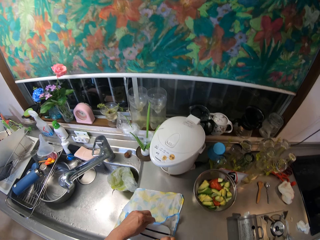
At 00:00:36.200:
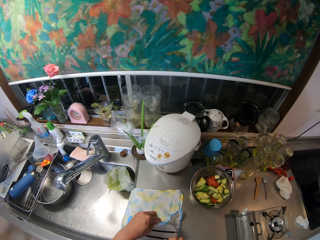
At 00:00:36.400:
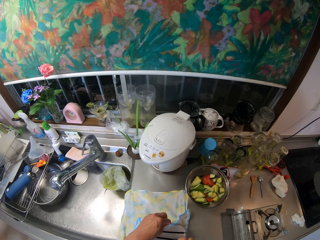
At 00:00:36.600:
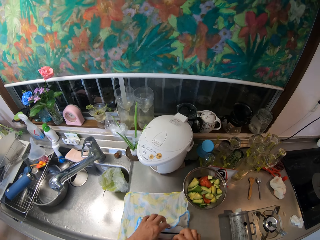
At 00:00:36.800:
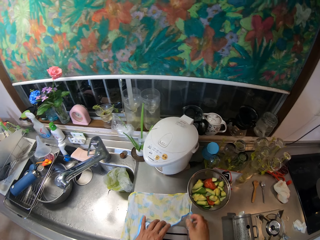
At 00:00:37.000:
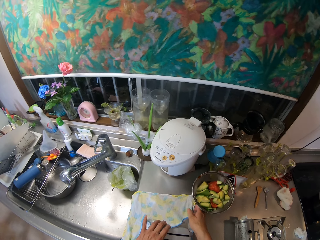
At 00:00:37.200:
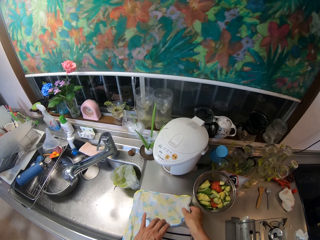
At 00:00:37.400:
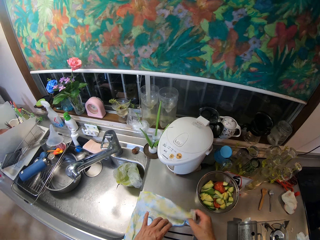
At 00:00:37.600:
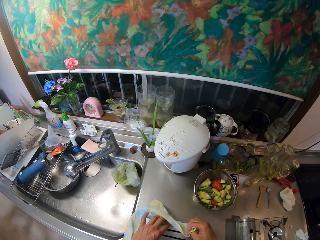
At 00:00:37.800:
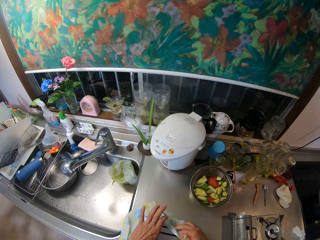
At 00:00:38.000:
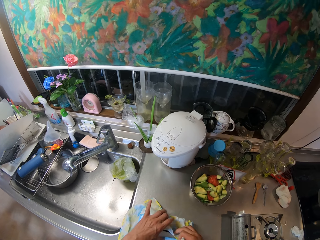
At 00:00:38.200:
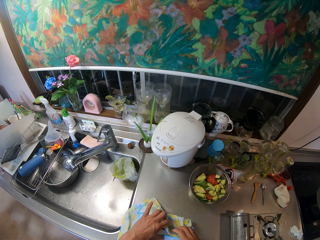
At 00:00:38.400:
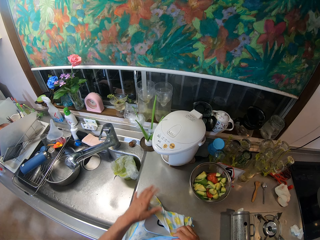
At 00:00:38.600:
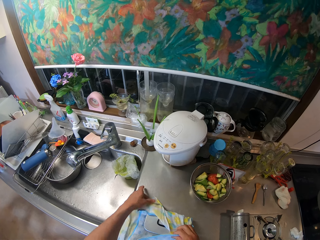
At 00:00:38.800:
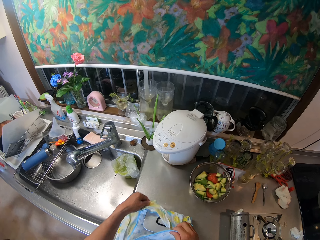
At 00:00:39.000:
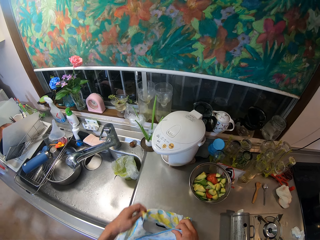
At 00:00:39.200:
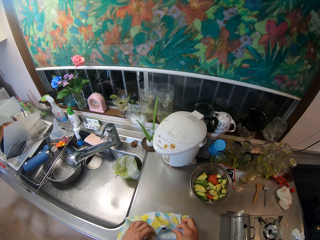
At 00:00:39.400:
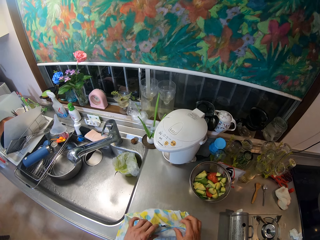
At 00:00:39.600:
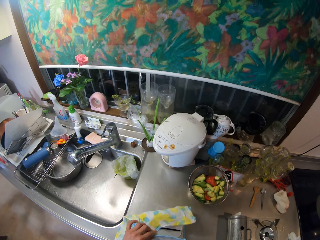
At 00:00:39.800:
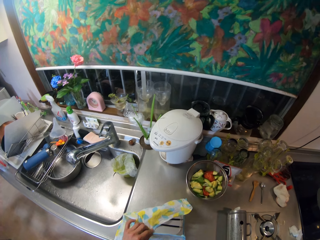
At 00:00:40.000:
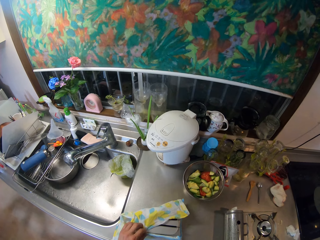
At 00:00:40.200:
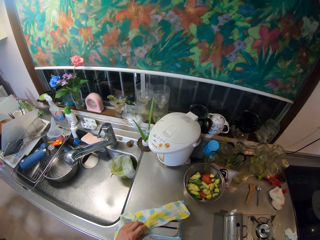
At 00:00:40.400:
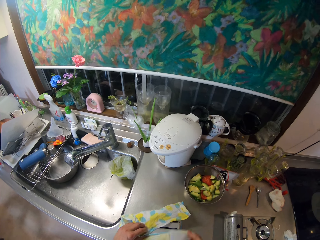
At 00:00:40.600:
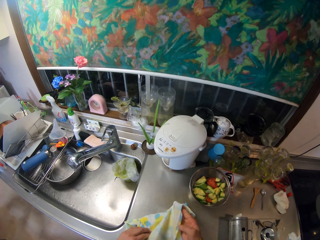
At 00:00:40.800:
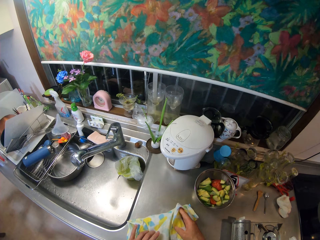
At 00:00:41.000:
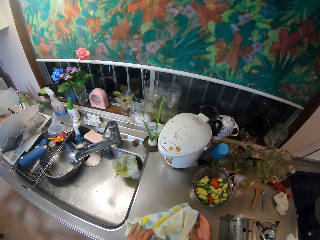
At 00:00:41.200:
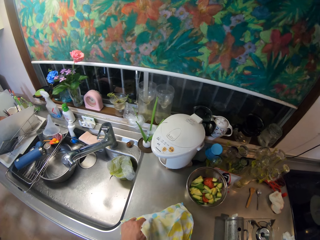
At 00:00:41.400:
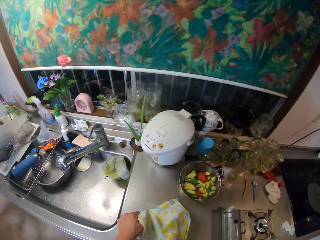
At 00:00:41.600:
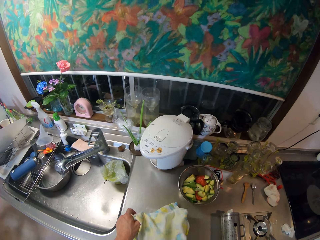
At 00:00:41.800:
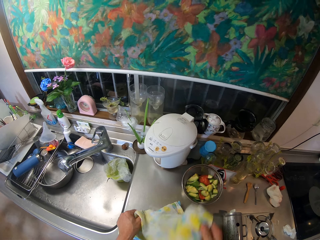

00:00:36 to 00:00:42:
The camera wearer drops the pot on the second cloth with both hands. He wraps the second cloth around the pot with his right hand. He wraps the second cloth around the pot with both hands.

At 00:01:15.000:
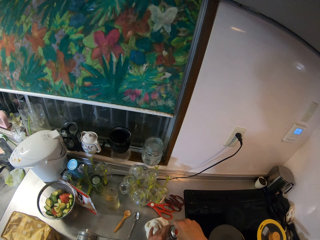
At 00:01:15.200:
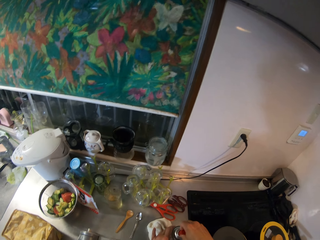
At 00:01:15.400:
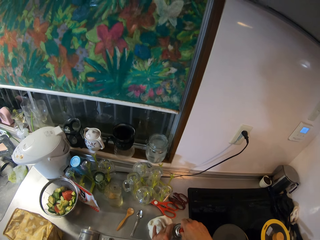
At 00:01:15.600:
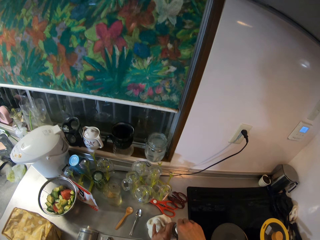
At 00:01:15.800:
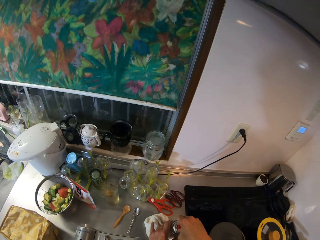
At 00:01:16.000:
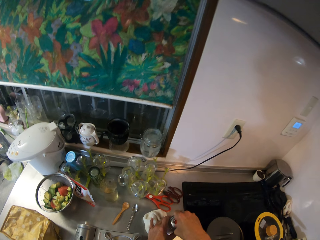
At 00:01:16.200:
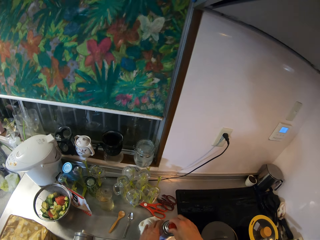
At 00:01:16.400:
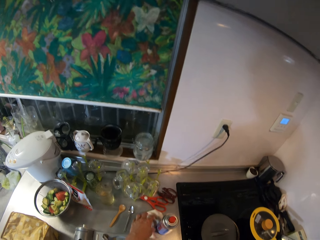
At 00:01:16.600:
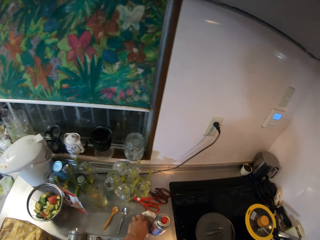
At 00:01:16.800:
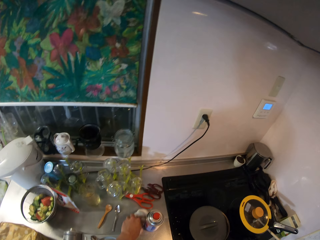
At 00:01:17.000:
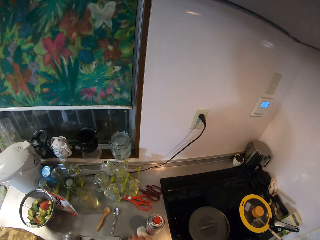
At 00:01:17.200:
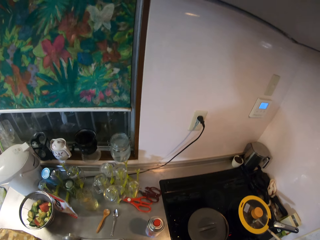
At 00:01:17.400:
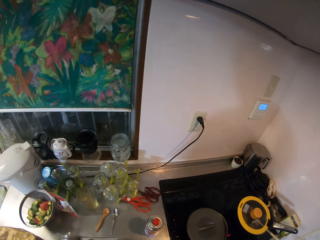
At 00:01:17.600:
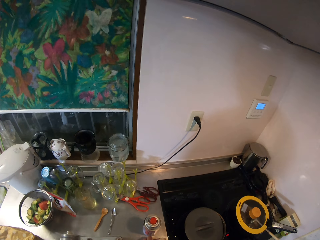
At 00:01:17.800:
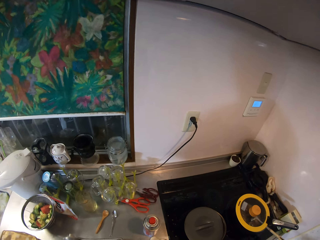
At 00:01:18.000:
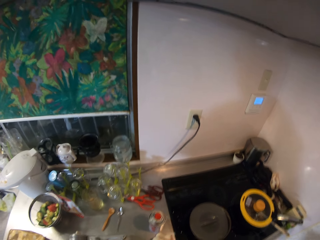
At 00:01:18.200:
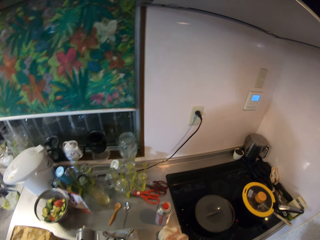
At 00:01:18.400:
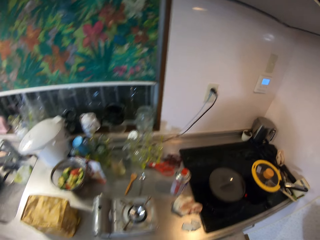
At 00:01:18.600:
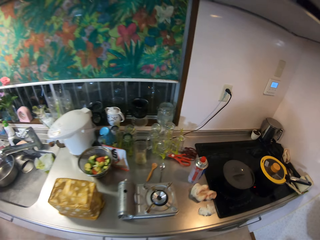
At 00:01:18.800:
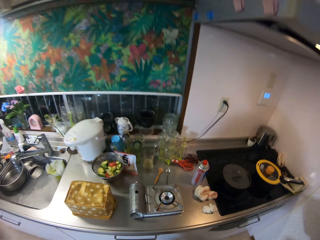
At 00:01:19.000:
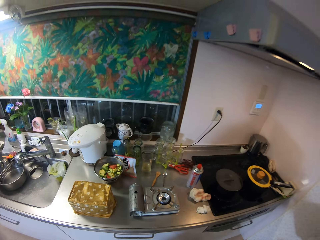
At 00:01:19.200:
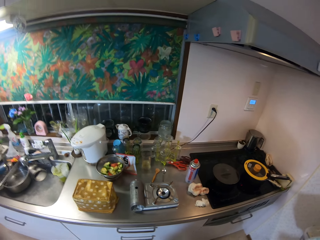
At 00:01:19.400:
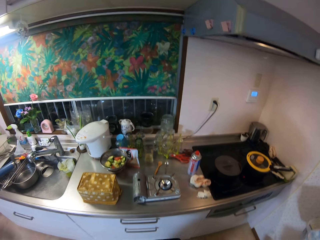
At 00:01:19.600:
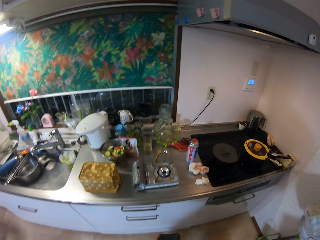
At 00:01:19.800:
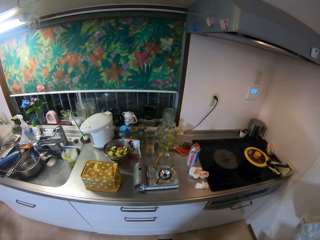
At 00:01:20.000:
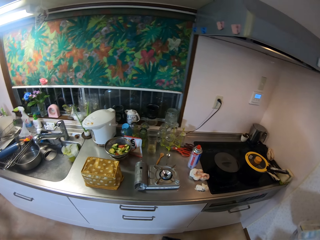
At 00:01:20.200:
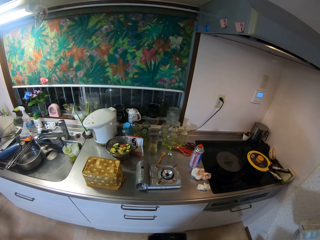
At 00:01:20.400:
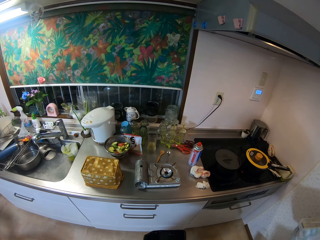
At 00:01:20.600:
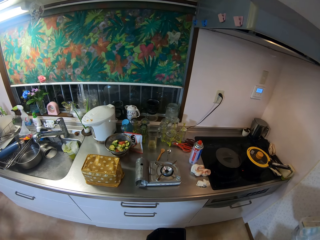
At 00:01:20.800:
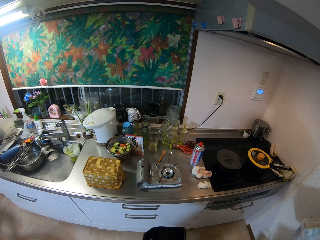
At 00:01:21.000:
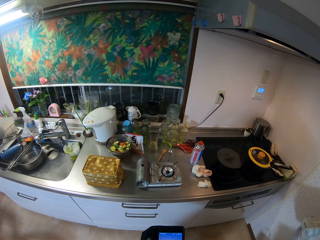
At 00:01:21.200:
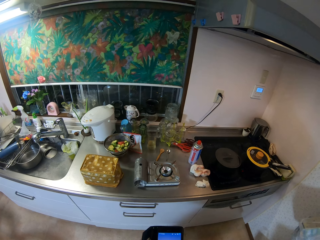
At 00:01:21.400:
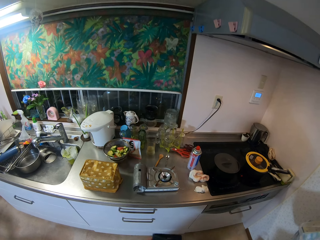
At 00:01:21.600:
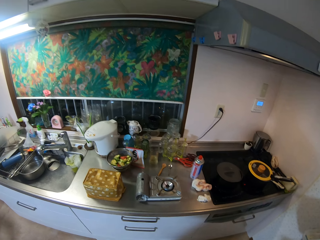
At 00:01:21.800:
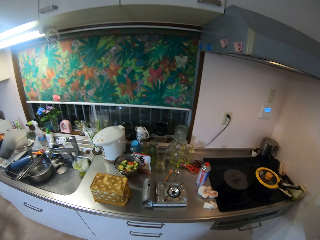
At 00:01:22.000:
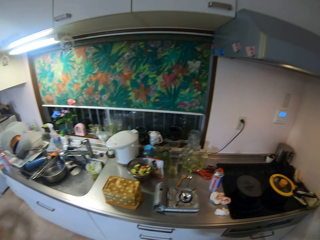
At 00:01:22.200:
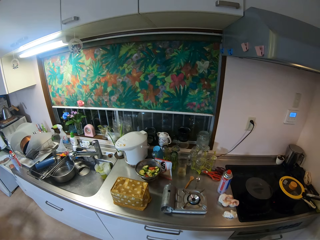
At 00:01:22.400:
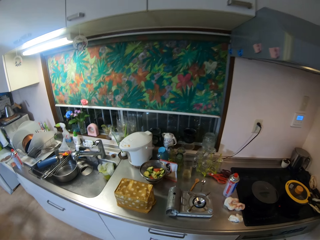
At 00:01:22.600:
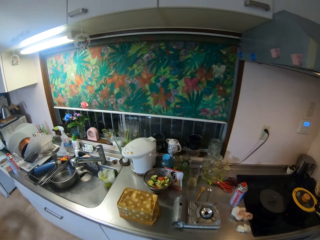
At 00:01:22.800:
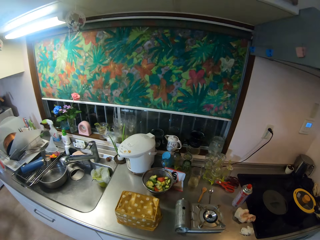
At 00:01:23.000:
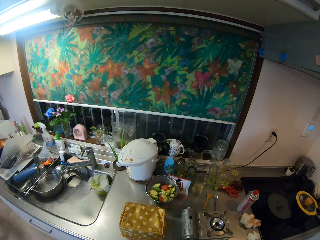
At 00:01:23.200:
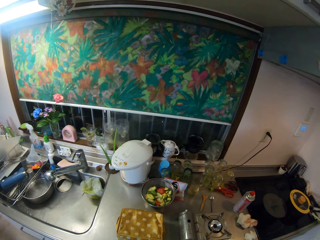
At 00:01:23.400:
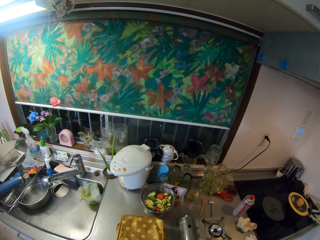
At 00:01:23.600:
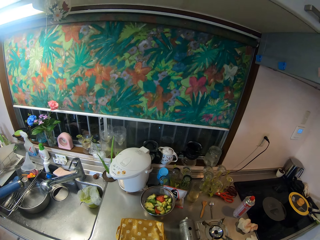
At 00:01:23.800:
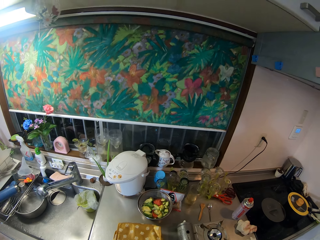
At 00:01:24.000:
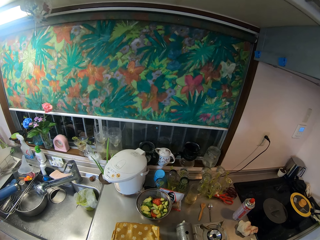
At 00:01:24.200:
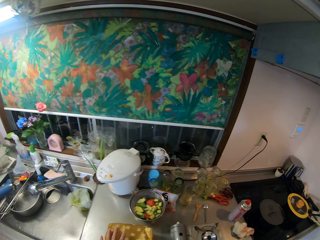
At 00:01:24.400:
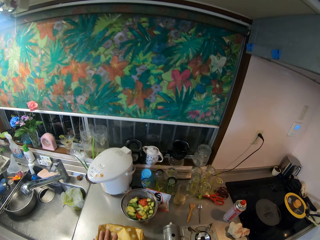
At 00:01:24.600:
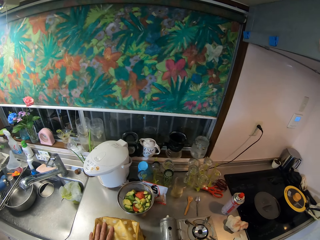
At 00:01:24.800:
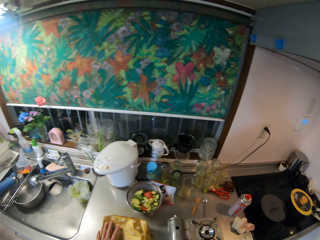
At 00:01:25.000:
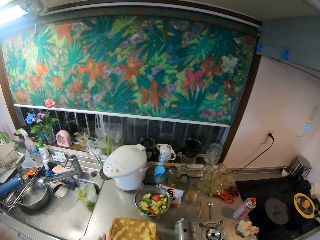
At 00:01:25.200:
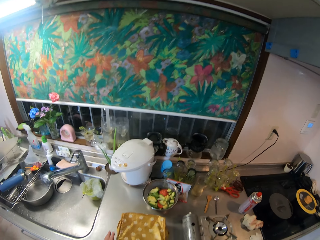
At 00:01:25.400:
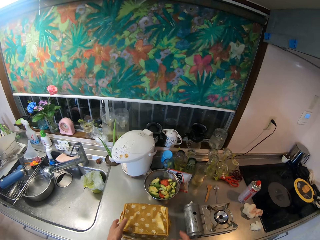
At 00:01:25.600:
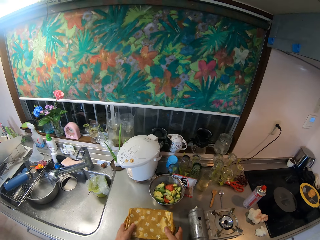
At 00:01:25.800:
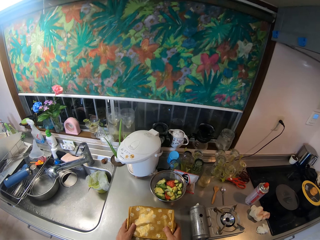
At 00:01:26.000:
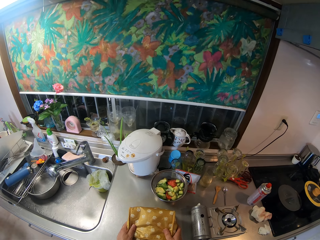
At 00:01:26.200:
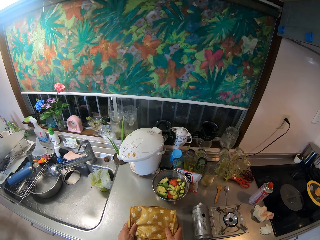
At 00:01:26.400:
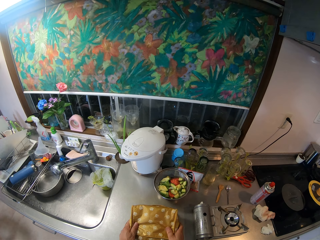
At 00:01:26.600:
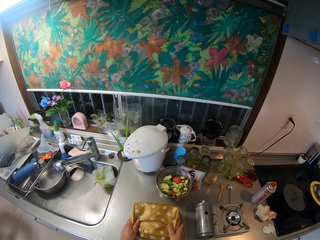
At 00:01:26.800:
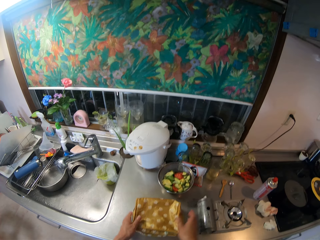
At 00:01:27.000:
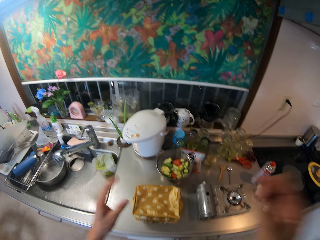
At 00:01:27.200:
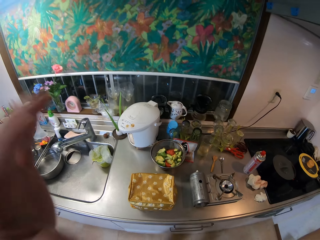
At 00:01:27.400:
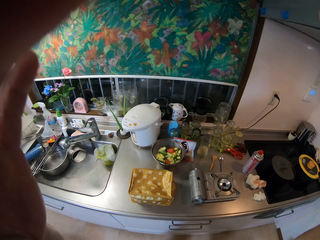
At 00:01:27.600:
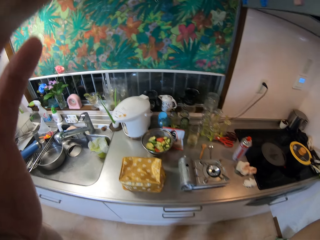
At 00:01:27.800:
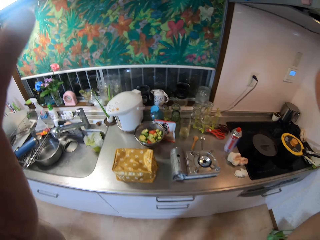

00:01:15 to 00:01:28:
The camera wearer covers the spray can with the lid. He moves the napkin on the countertop with his left hand. He moves around. He places his left hand on the food bag. He places both hands on the food bag.
